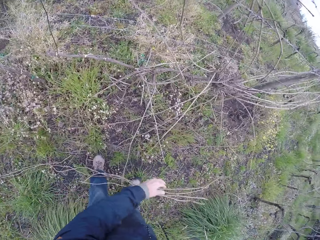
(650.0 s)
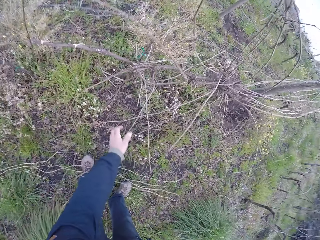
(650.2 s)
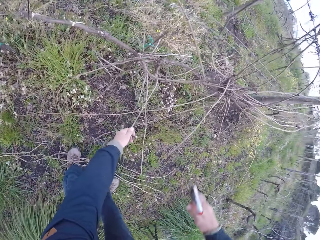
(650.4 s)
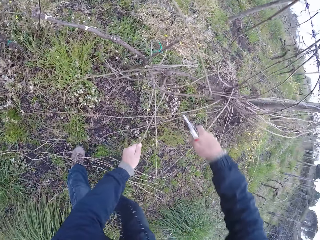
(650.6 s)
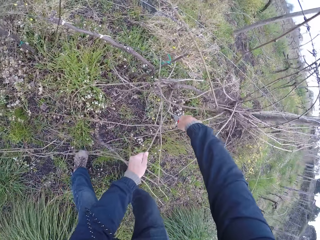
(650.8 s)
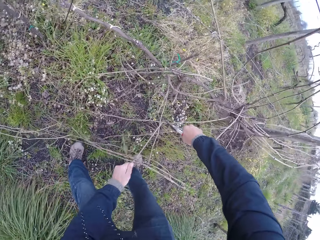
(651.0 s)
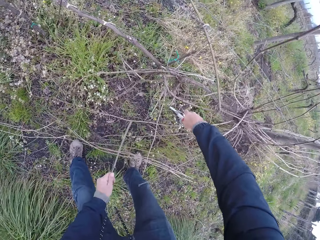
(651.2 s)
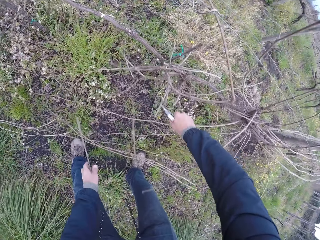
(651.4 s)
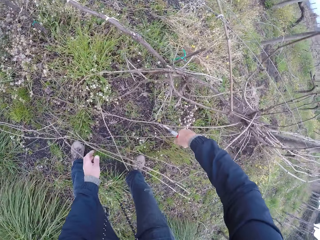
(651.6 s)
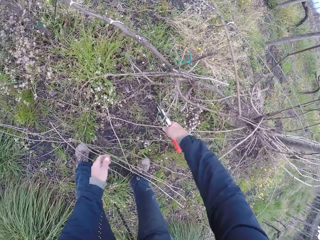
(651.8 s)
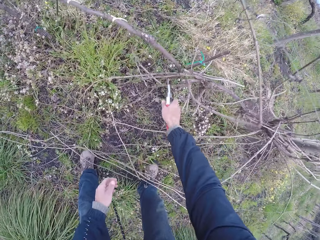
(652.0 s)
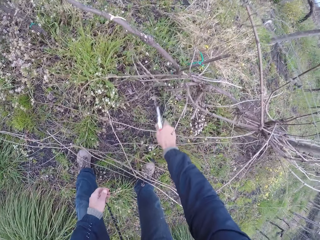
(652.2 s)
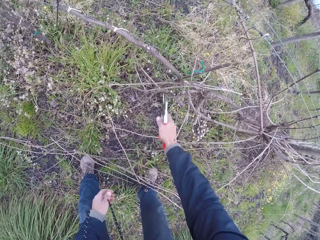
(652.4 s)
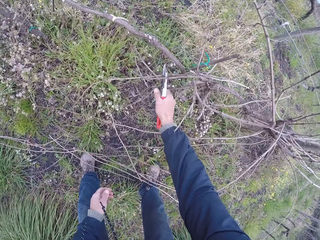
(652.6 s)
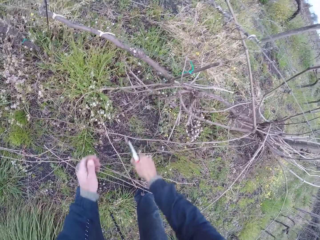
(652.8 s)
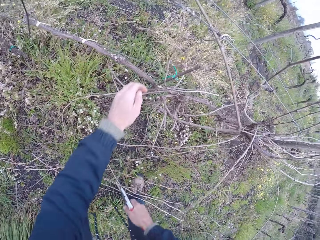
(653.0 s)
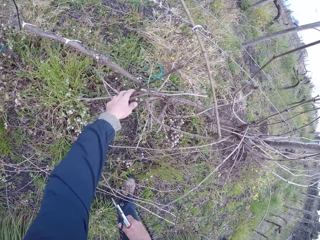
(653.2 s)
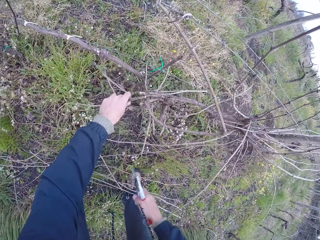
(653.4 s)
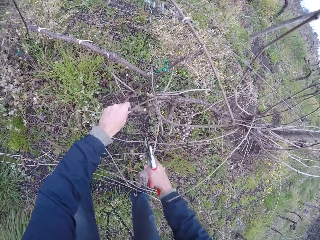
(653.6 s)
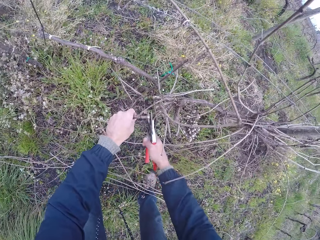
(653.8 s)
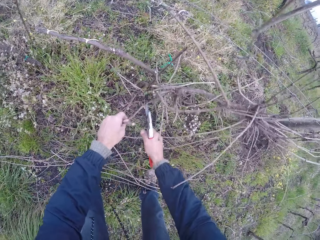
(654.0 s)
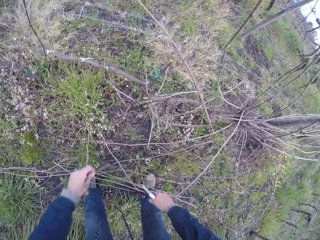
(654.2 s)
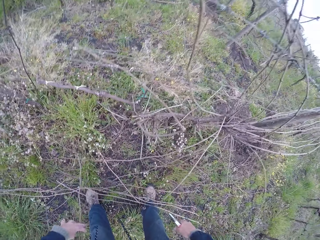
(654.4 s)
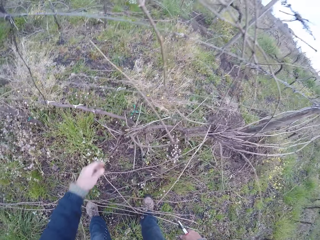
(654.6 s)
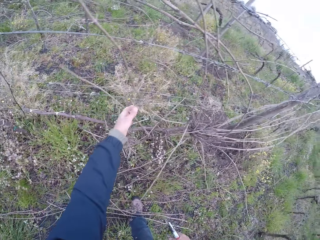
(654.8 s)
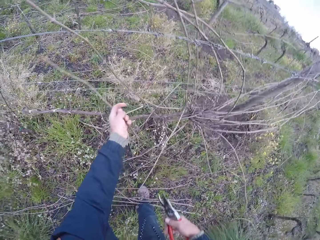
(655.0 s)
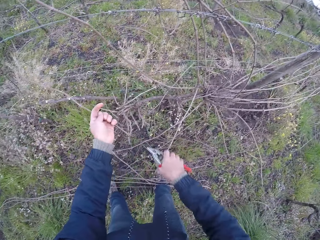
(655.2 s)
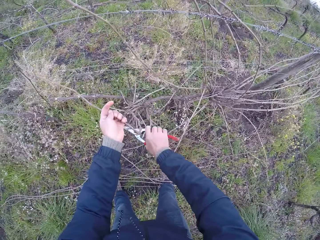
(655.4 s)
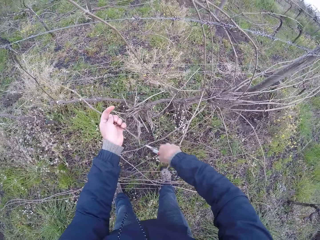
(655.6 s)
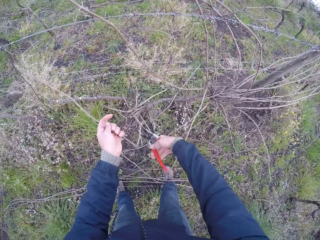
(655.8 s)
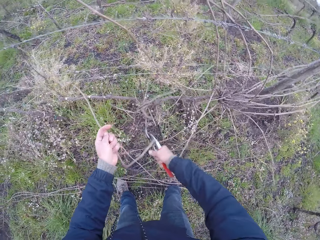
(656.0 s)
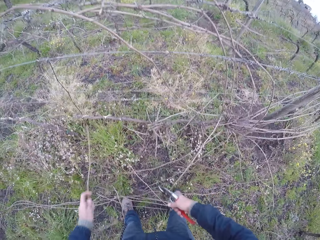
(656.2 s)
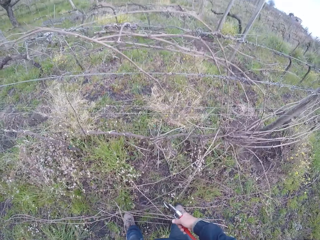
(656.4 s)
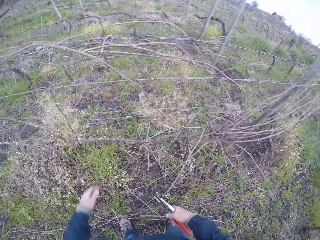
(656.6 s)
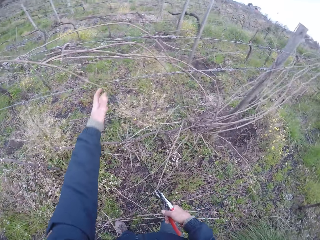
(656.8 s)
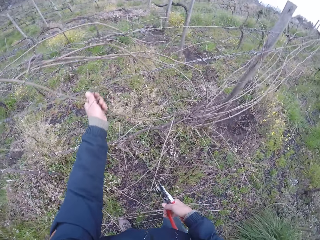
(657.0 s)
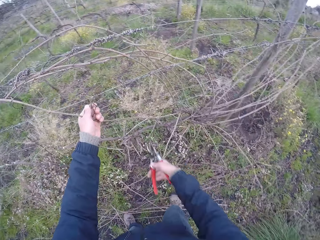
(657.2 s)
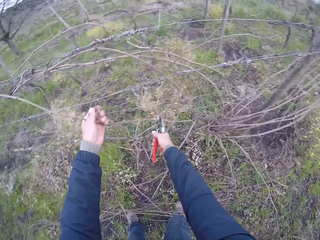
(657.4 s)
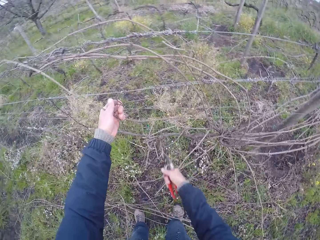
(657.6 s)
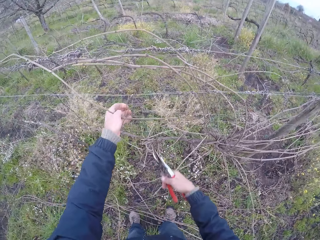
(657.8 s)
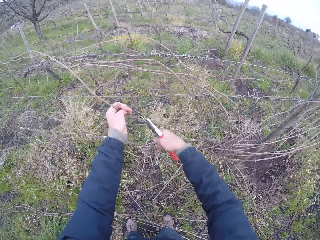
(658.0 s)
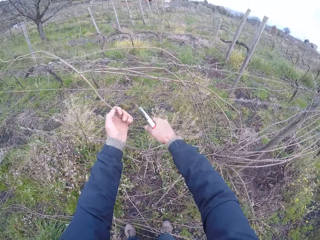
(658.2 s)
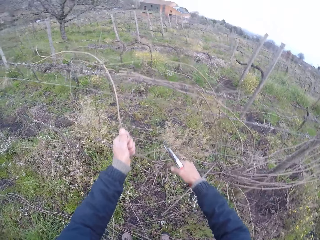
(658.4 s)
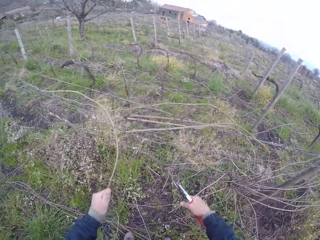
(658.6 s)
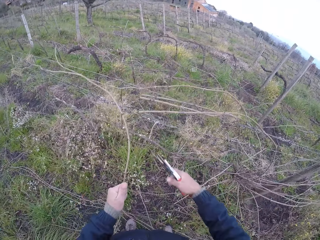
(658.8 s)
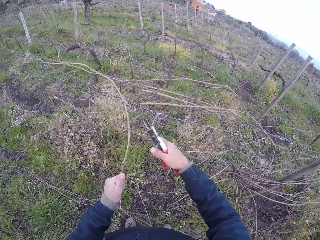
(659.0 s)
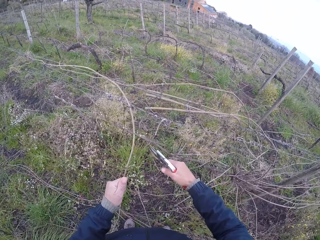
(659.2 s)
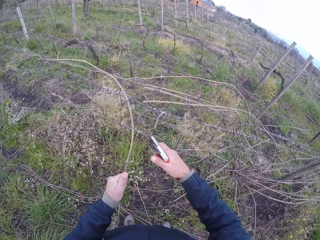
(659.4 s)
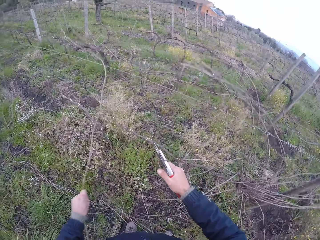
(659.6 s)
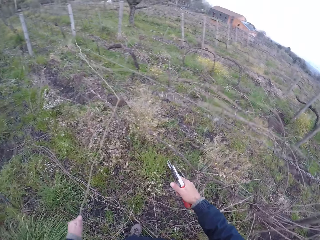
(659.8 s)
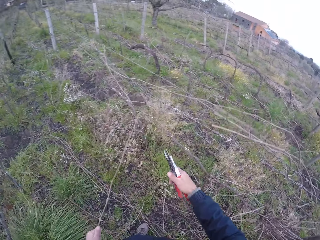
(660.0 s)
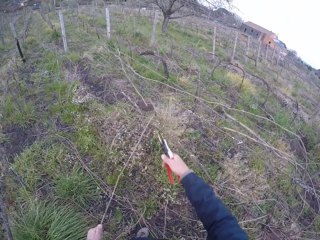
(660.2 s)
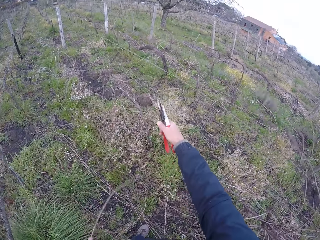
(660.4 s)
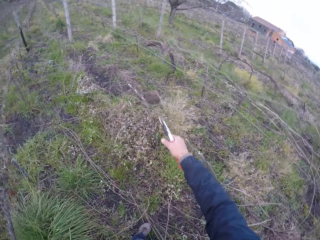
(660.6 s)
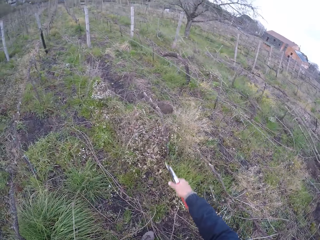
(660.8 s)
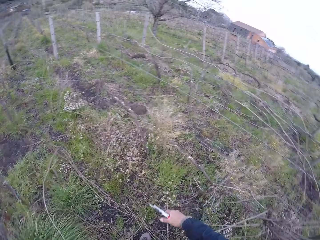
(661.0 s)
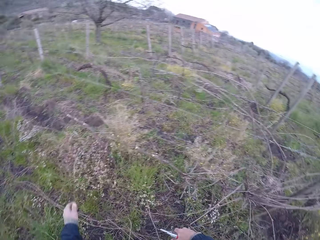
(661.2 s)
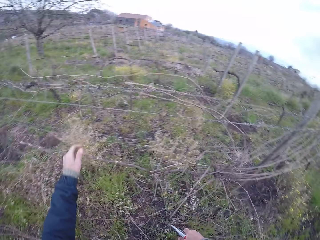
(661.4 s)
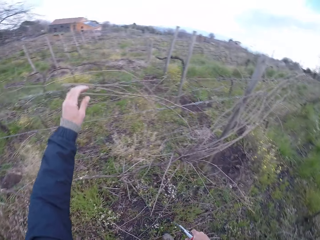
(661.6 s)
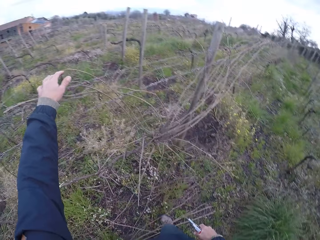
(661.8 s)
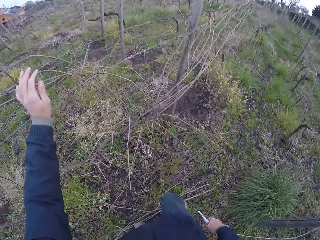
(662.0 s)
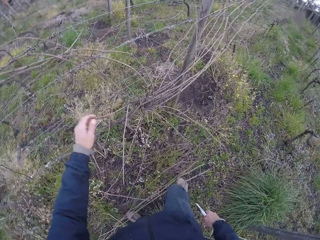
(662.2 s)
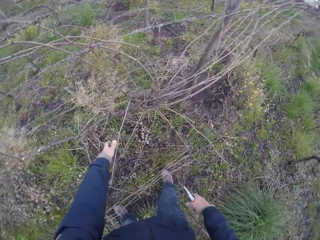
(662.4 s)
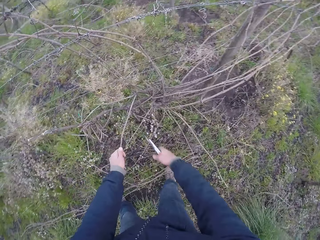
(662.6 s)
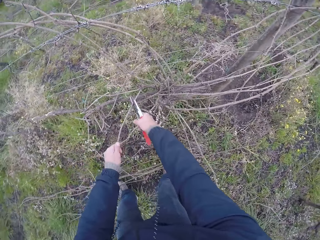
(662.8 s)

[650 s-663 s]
The camera wearer drops the branches in his left hand on the ground. He pulls a branch by the wired fence with his left hand. He prunes the branch in his left hand with the pruner or garden shears in his right hand. He prunes branches by the wired fence with the pruner in his right hand. He pulls some branches by the wired fence with his left hand. He prunes some branches by the wired fence with the pruner in his right hand. He drops the branches in his left hand on the ground. He pulls a branch from the wired fence with his left hand. He prunes the branch in his left hand with the pruner in his right hand. He drops the branch in his left hand on the ground. He pulls a branch from the wired fence with his left hand. He cuts a branch with the garden shears. He pulls a branch with the left hand and cuts a branch with the garden shears. He drops the branch in his left hand on the ground. He holds a branch by the wired fence with his left hand.

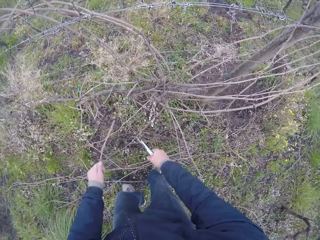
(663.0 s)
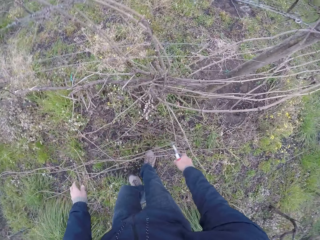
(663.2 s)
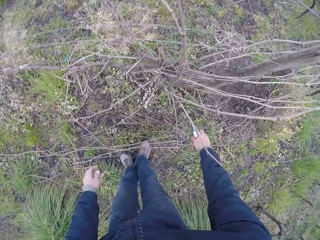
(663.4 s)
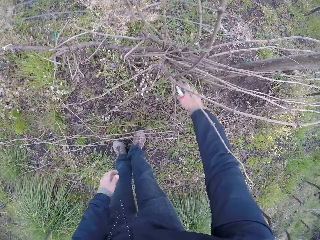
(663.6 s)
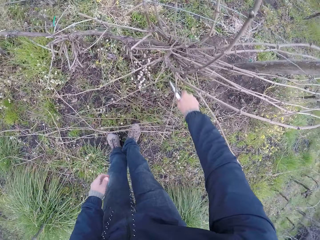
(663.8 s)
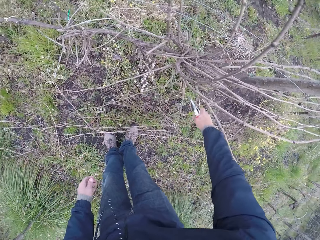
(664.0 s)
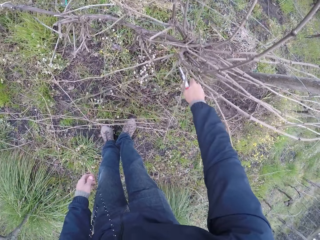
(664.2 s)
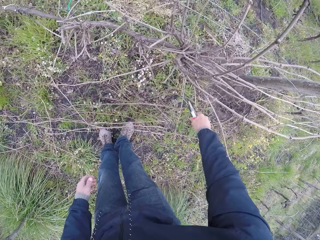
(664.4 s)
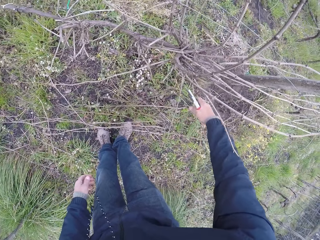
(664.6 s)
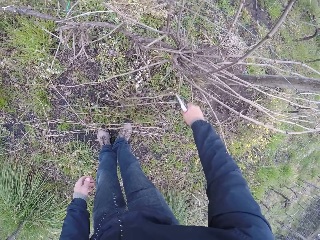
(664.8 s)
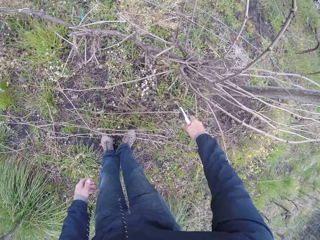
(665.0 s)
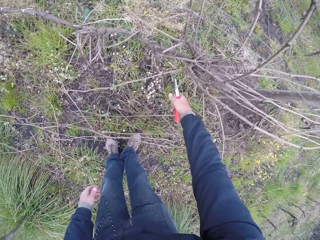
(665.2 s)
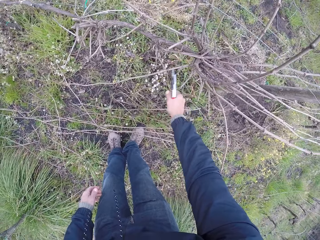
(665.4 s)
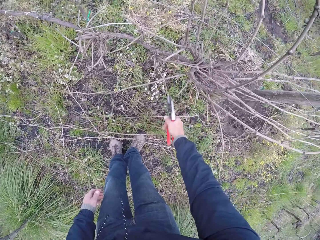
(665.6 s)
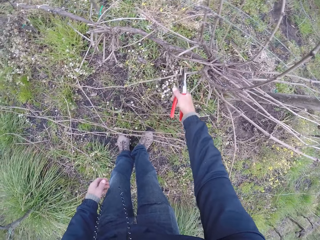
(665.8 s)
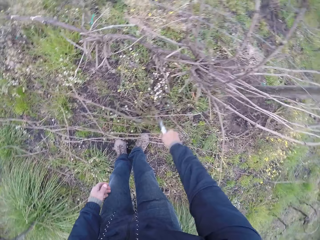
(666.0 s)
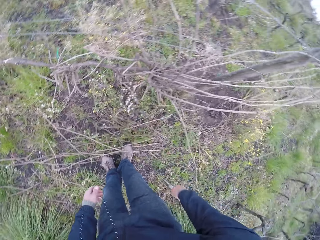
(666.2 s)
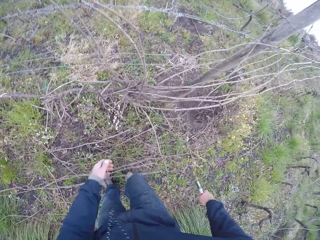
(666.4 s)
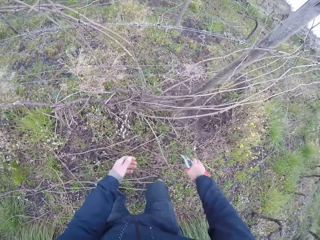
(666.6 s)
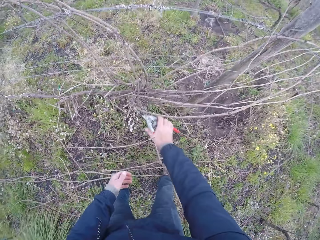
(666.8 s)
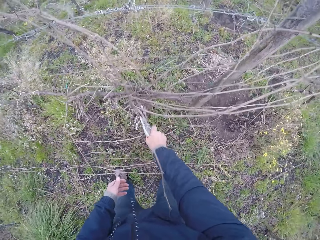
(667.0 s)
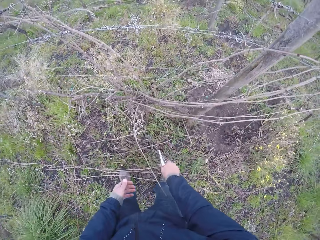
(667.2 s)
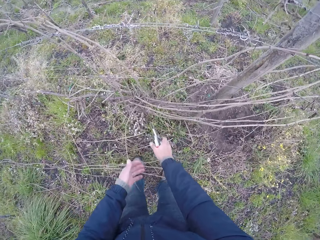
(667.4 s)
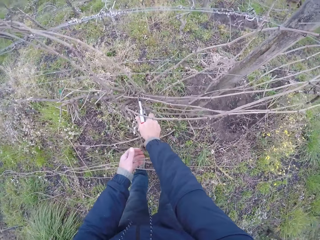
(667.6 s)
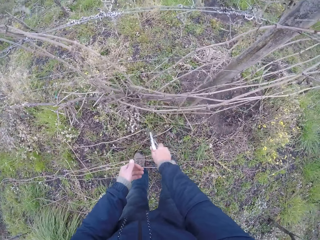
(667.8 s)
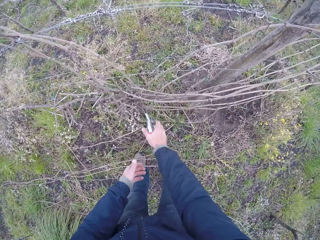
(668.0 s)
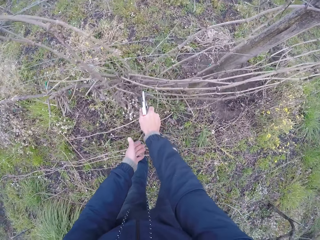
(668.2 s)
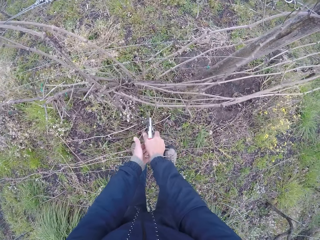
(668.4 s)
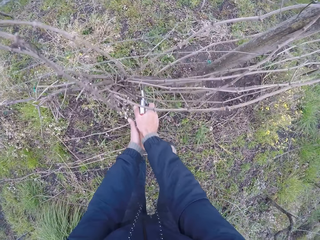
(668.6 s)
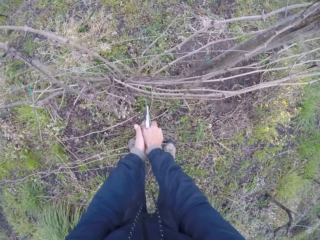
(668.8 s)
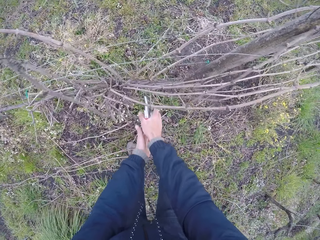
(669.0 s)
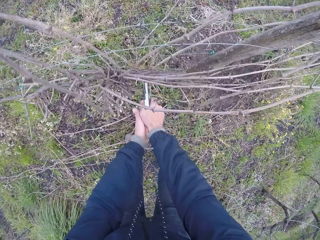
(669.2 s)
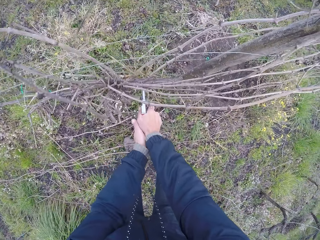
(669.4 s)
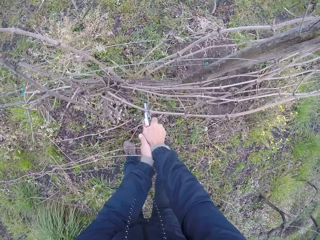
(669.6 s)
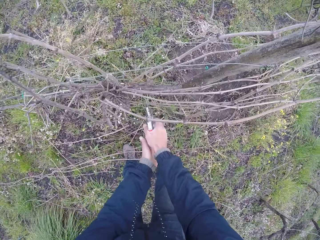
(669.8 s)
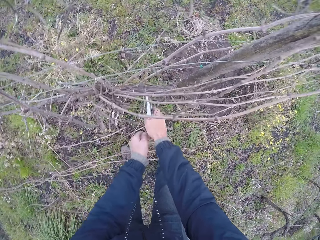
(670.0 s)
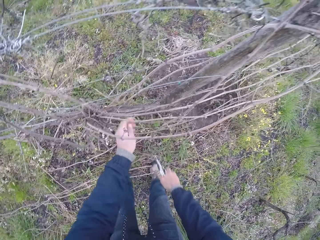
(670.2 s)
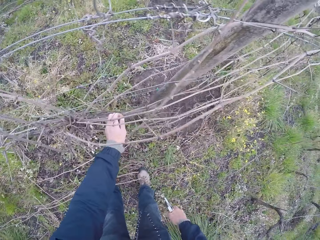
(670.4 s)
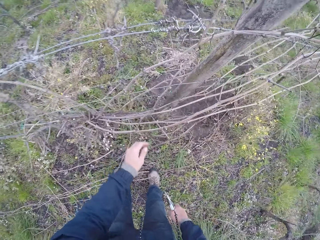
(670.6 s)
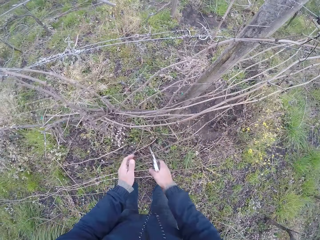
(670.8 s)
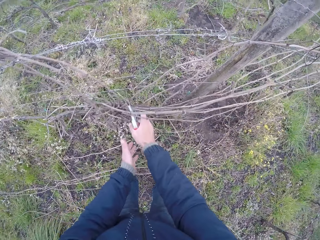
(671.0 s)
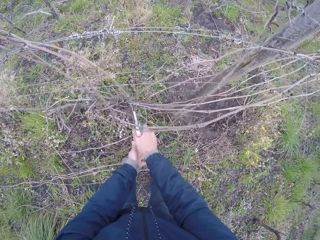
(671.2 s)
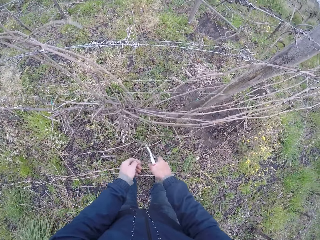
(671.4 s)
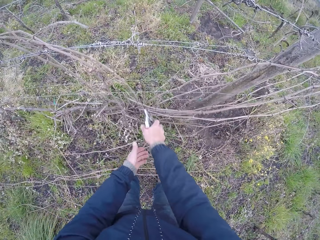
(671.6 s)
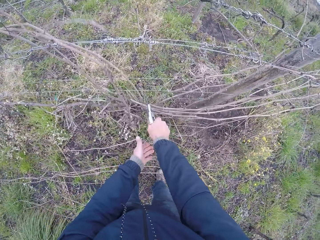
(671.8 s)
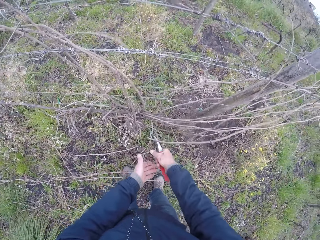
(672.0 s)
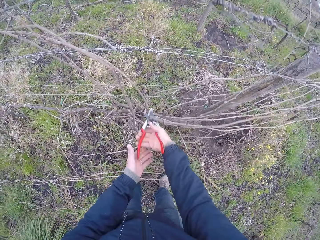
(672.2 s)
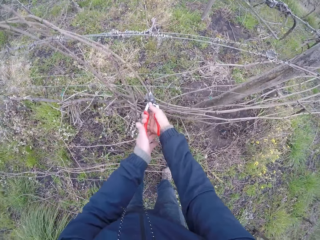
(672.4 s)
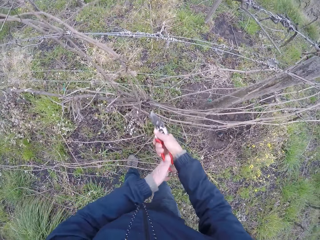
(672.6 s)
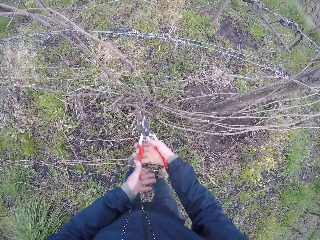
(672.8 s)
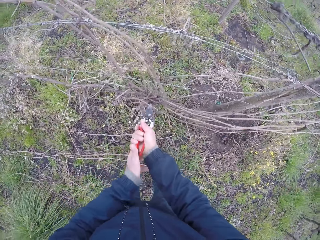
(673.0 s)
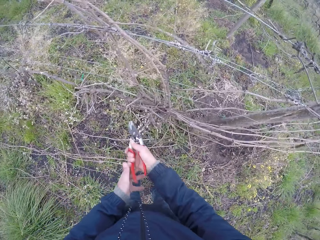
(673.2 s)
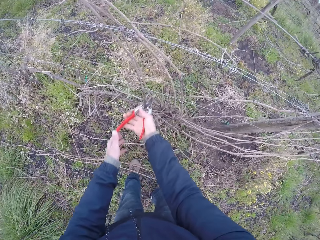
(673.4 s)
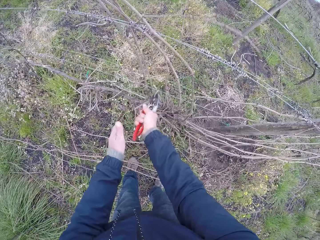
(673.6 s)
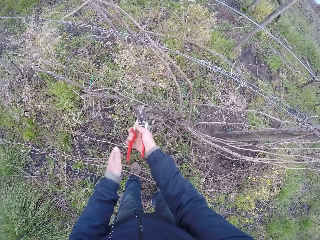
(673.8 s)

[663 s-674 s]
The camera wearer prunes the branch in his left hand with the pruner or garden shears in his right hand. He drops the branch in his left hand on the ground. He prunes some branches by the wired fence with the pruner in his right hand. He cuts a branch with the garden shears repeatedly. He cuts a branch with the garden shears with both hands.
